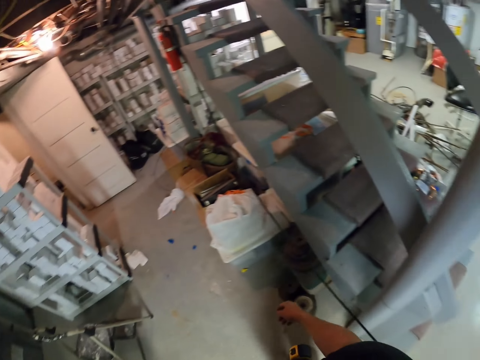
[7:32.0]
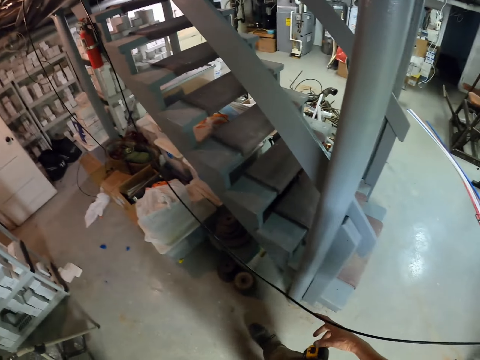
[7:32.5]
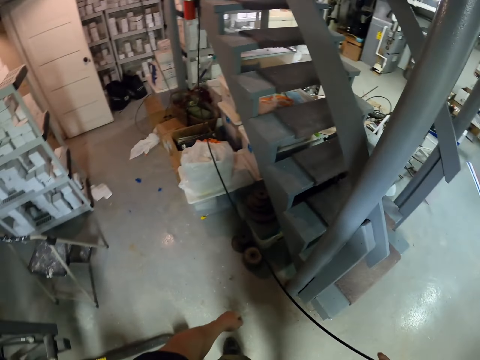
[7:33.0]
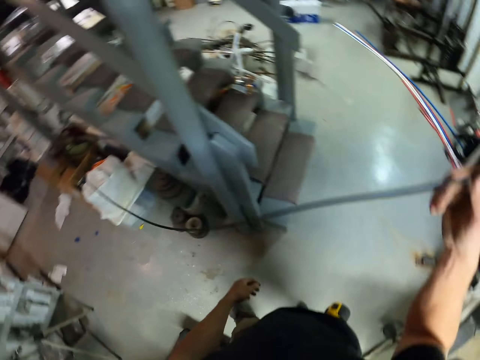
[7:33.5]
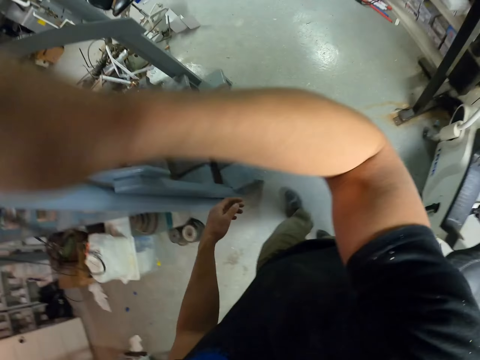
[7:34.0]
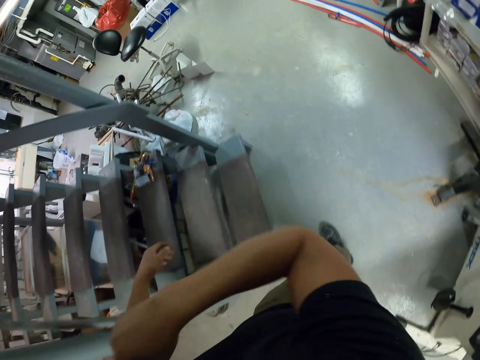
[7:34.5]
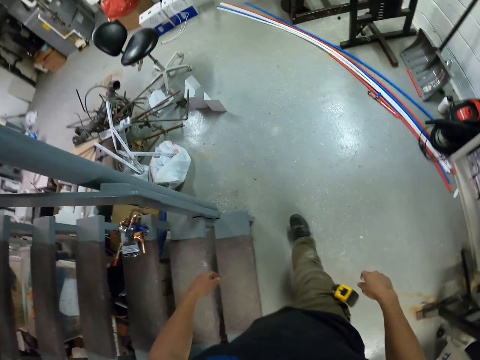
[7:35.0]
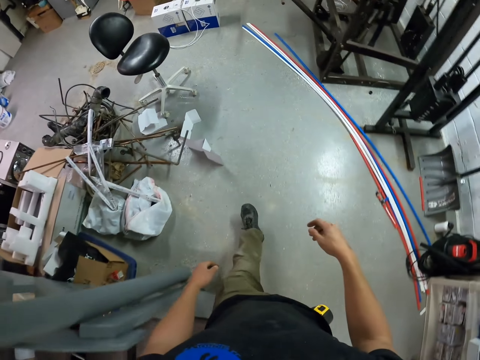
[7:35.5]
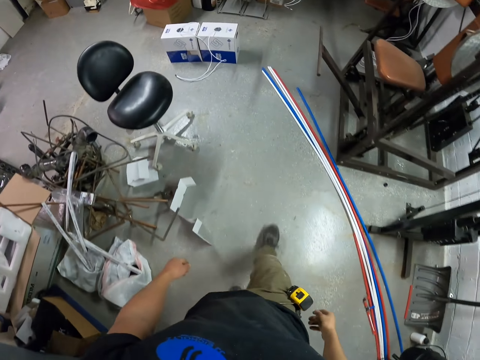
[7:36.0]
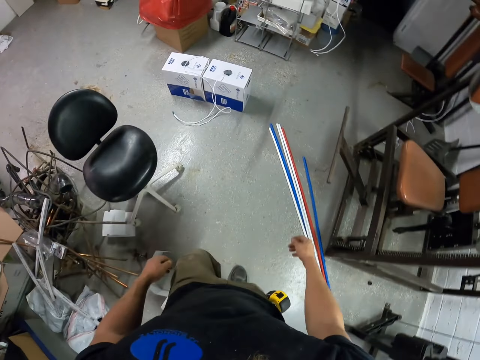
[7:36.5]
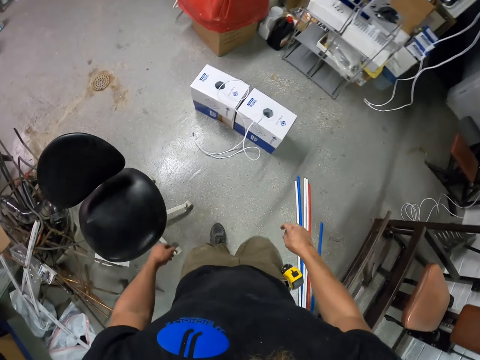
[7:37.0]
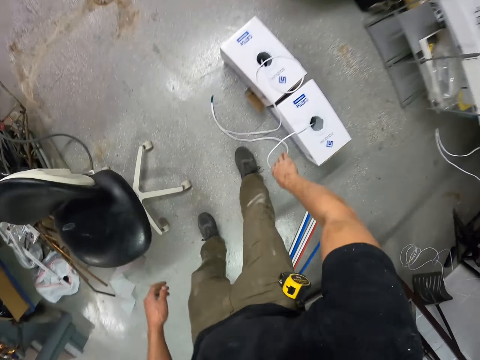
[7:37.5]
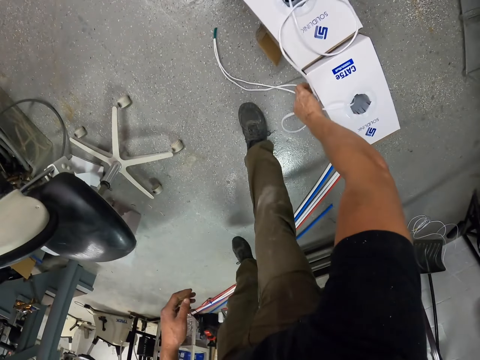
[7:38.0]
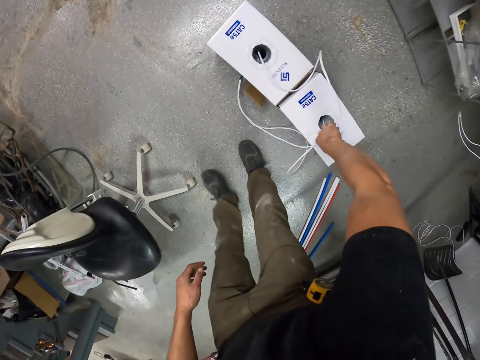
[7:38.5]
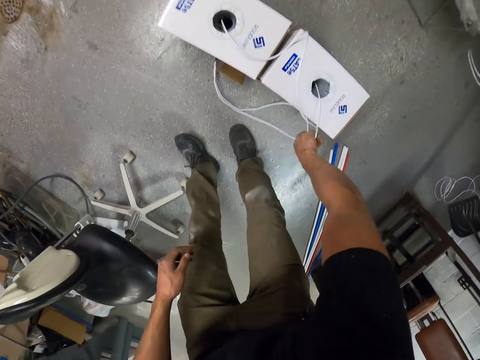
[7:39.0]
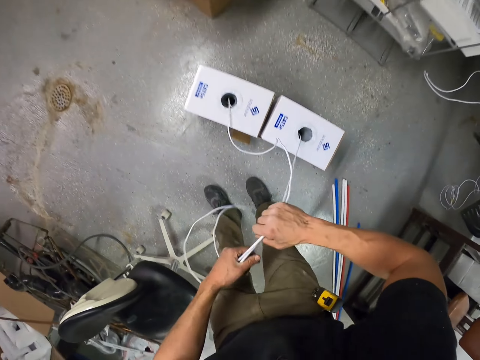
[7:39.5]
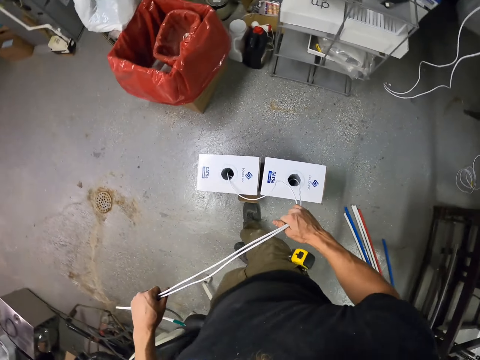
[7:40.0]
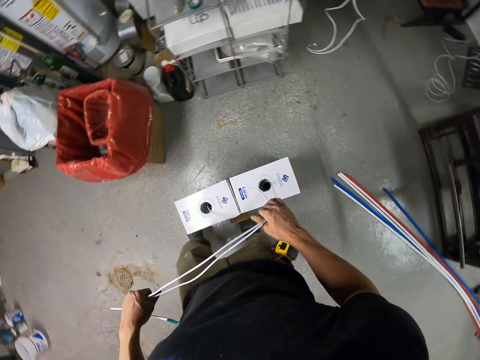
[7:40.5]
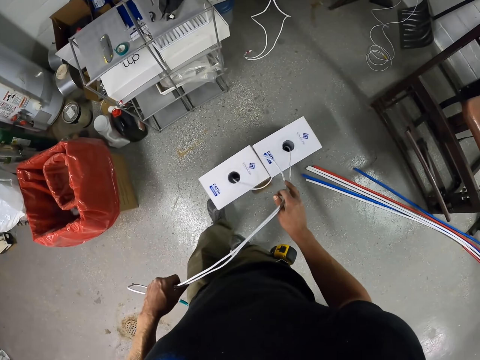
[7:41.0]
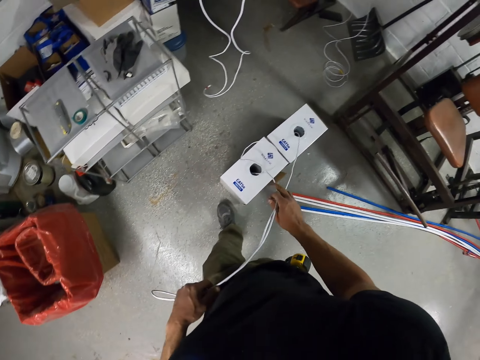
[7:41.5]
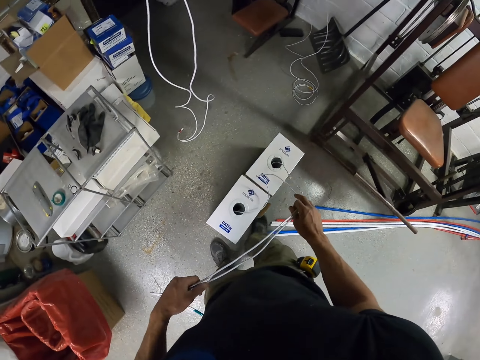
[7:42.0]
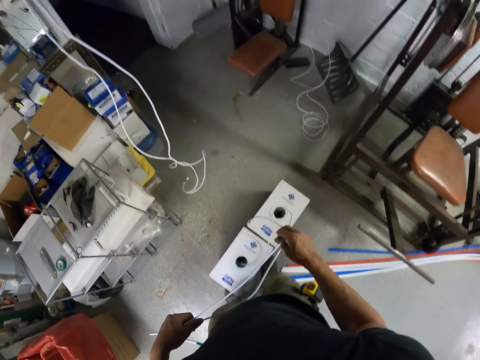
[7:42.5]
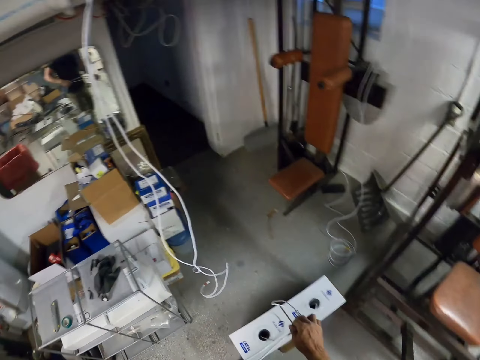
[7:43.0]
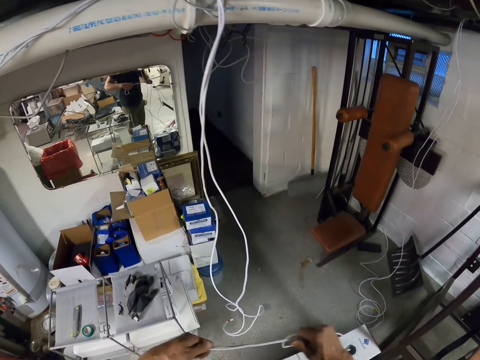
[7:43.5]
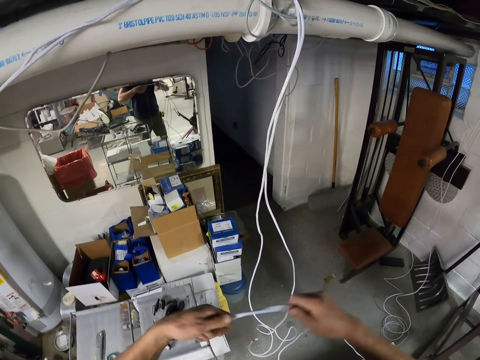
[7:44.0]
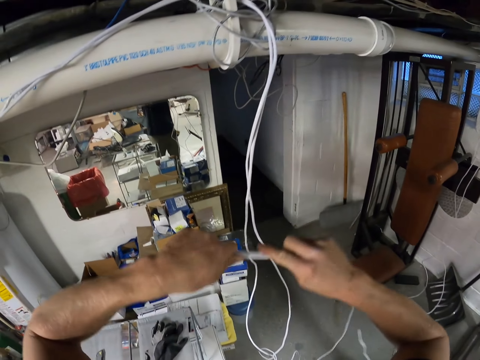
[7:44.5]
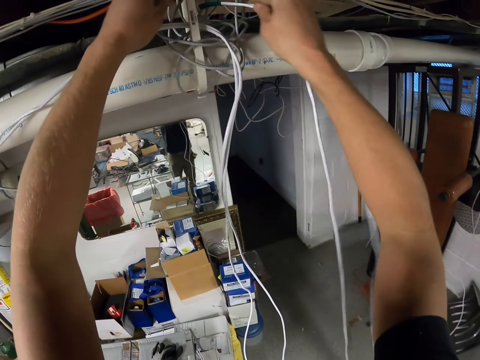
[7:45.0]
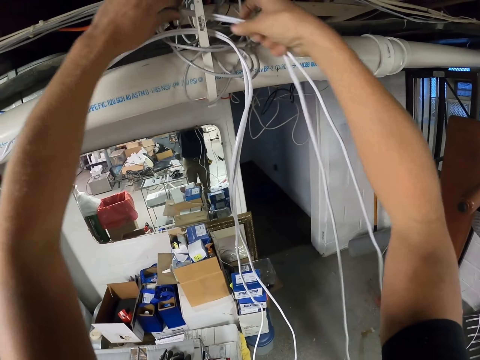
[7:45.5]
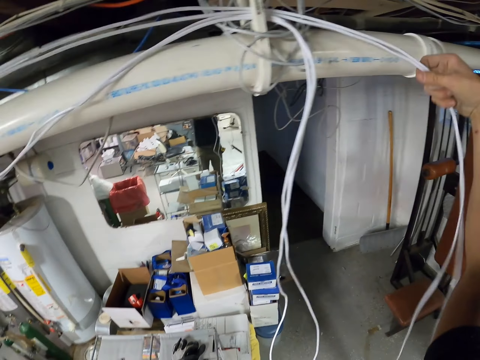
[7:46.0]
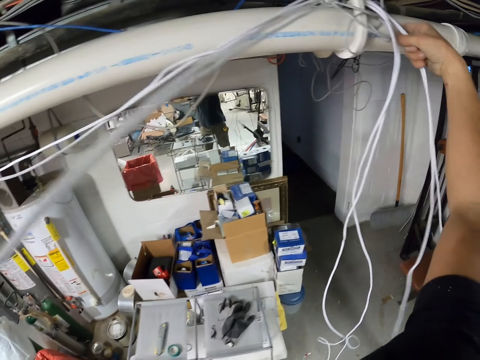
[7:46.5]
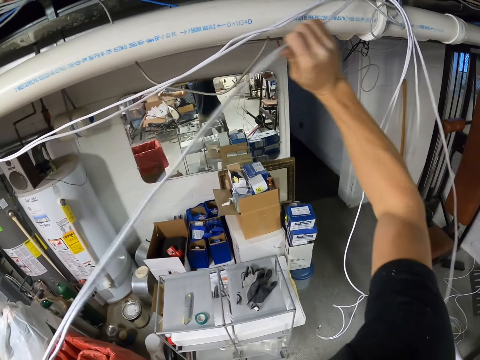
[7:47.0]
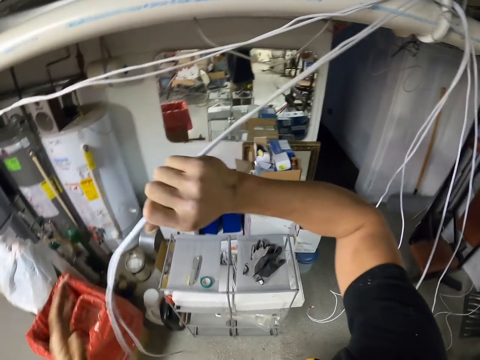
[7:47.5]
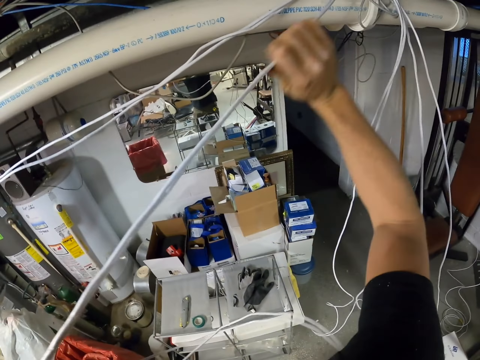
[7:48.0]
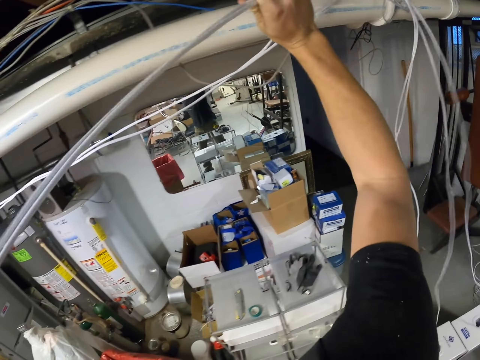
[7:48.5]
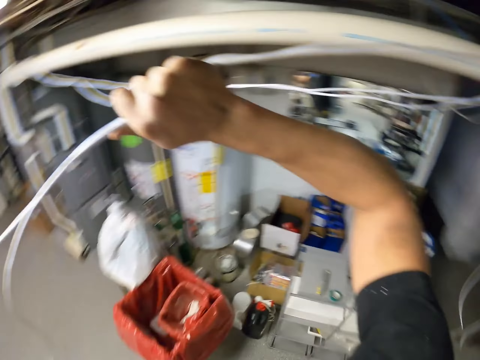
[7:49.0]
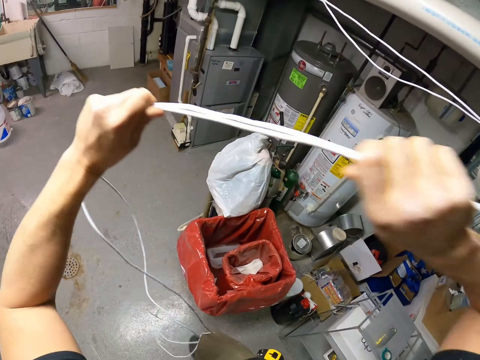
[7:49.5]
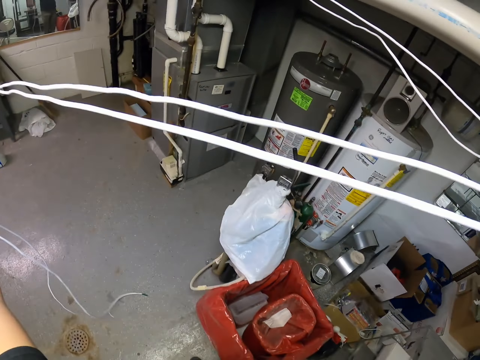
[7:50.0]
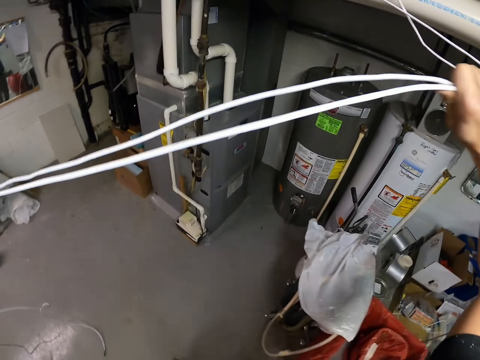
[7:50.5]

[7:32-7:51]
The camera wearer holds a cable. He pulls a wire. He takes cables. He pulls something with his leg. He aligns the cables in something. He pulls the wire.

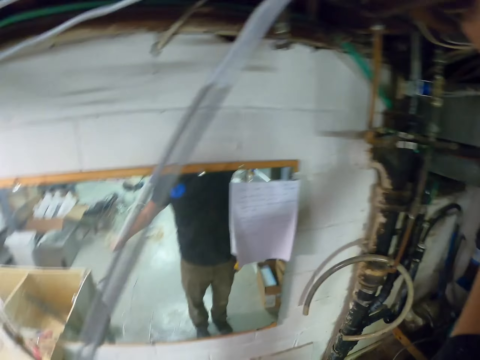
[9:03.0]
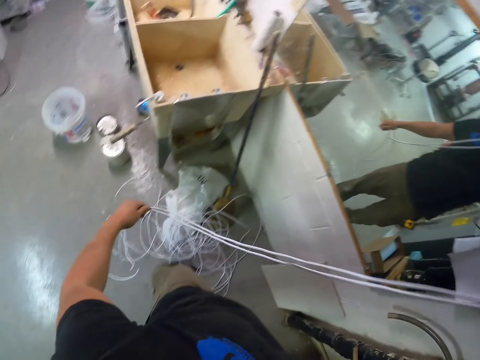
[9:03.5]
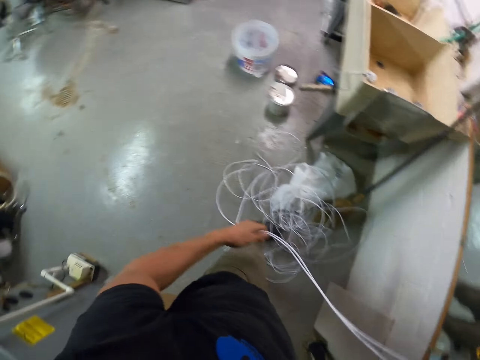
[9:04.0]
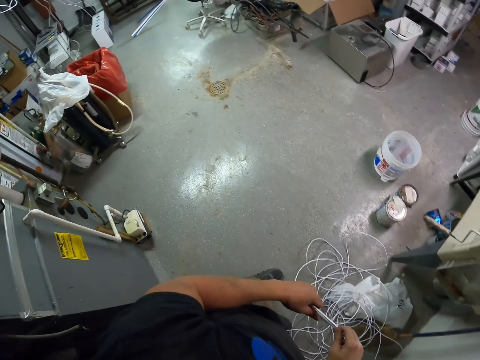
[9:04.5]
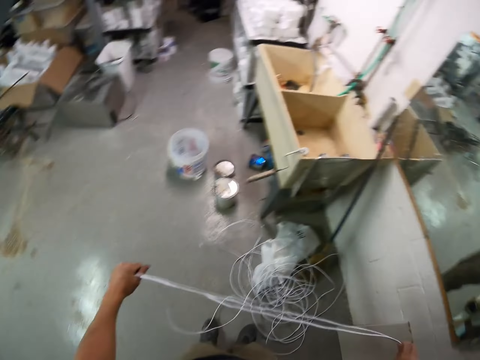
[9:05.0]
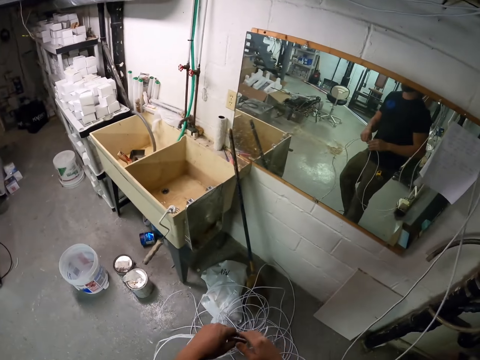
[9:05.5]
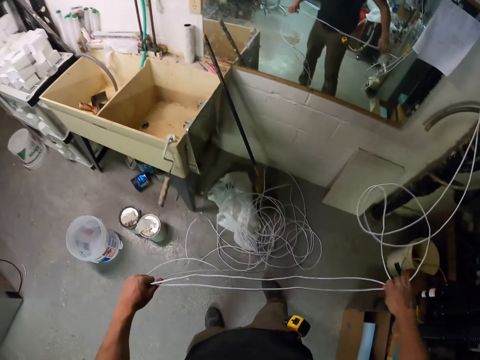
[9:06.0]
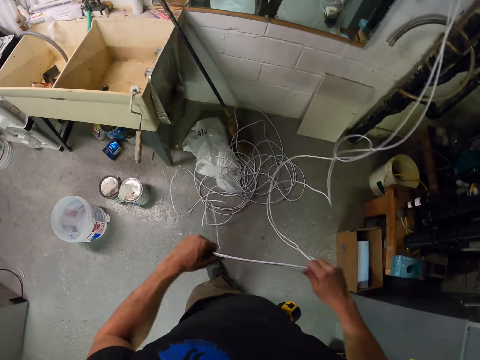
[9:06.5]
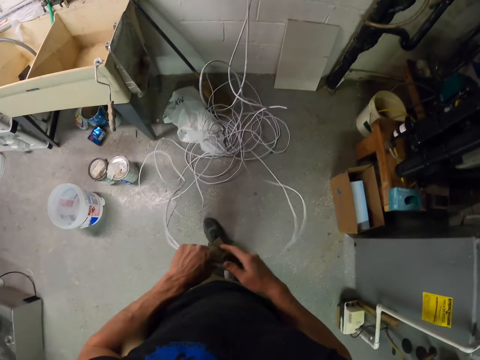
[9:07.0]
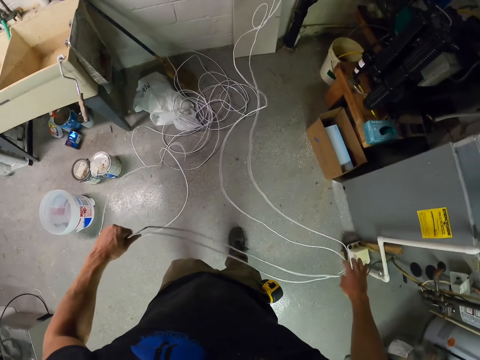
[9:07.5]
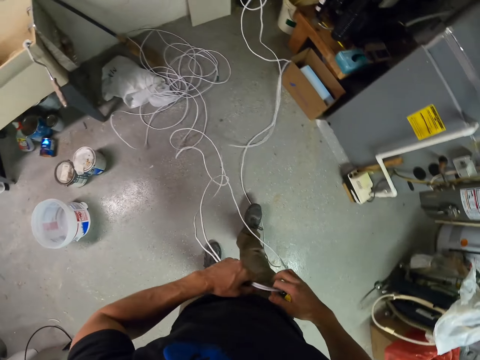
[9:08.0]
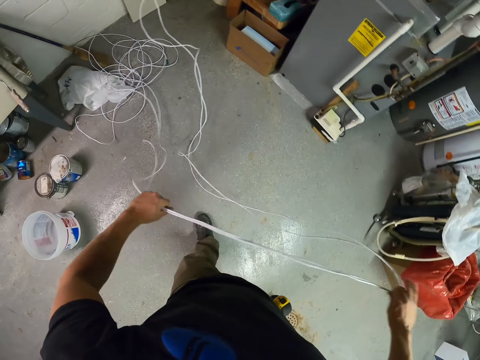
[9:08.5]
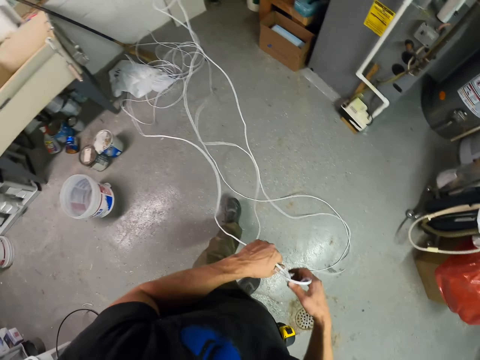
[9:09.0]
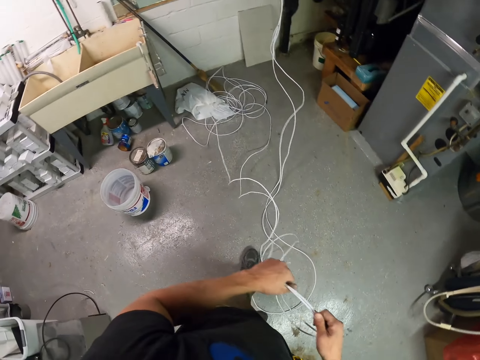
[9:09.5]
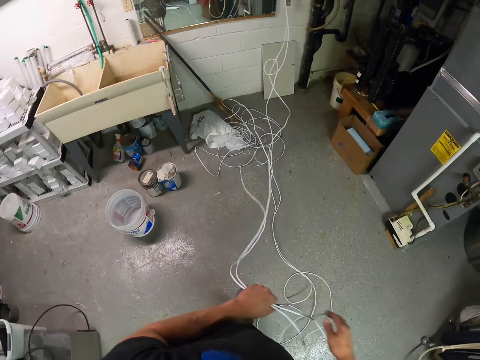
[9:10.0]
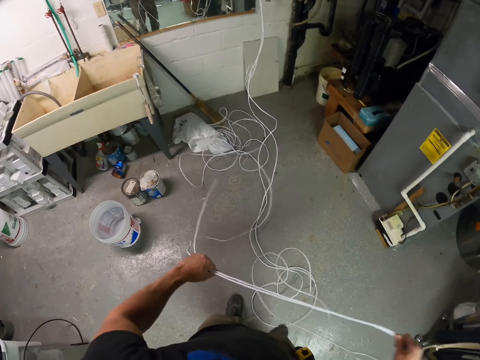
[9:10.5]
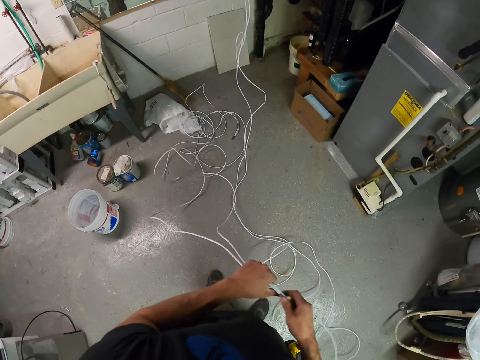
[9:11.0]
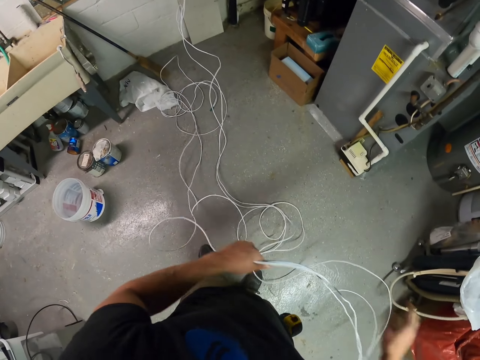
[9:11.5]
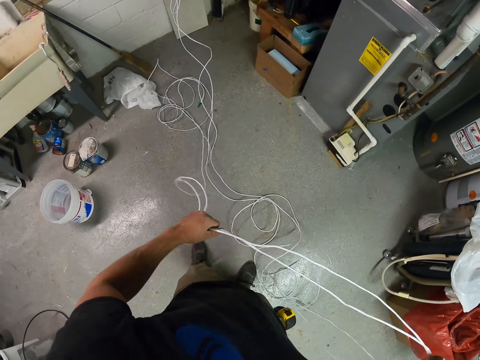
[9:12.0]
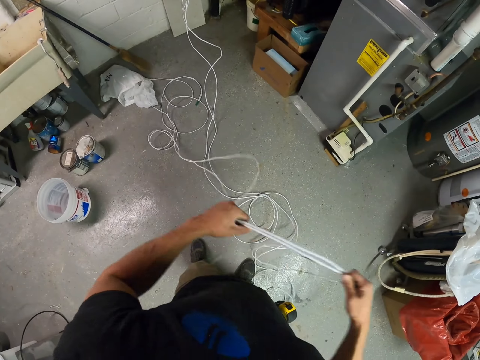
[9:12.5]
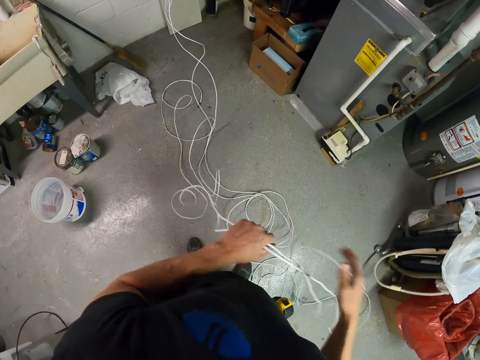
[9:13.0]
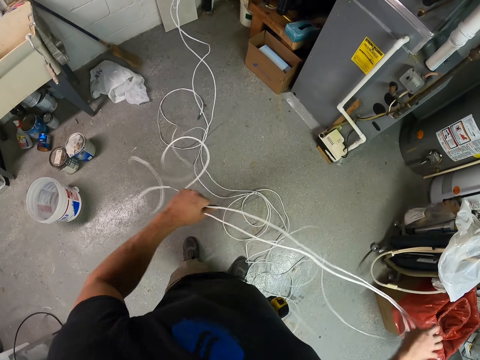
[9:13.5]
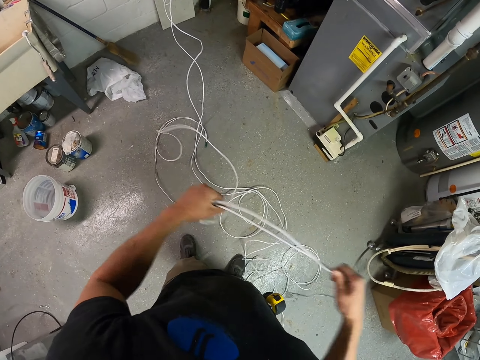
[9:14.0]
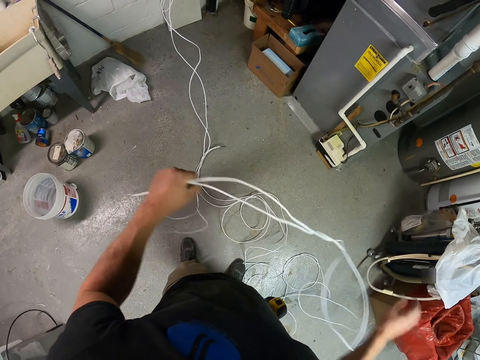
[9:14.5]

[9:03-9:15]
The camera wearer spreads cables.
